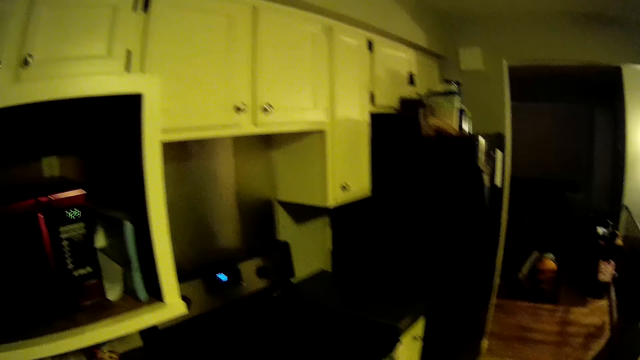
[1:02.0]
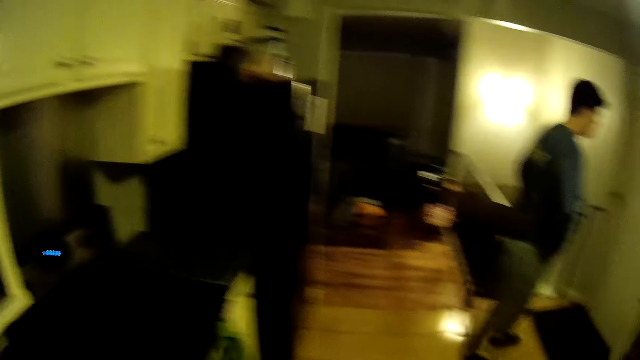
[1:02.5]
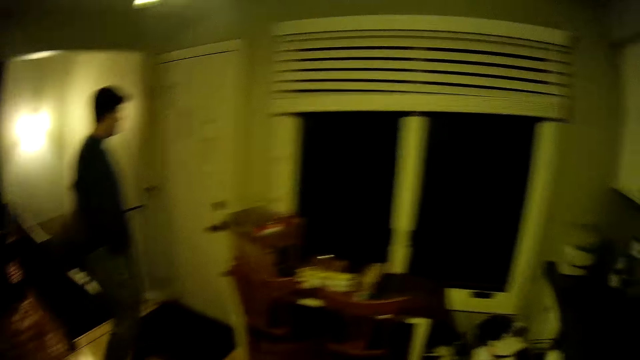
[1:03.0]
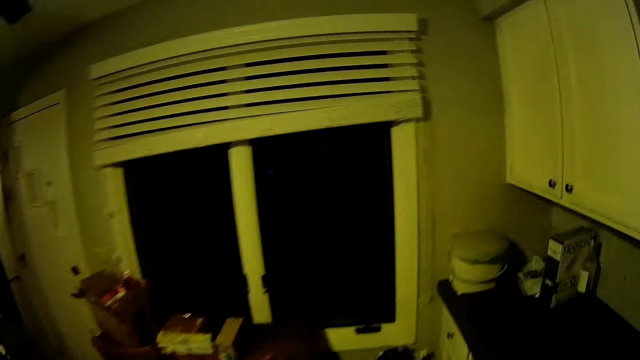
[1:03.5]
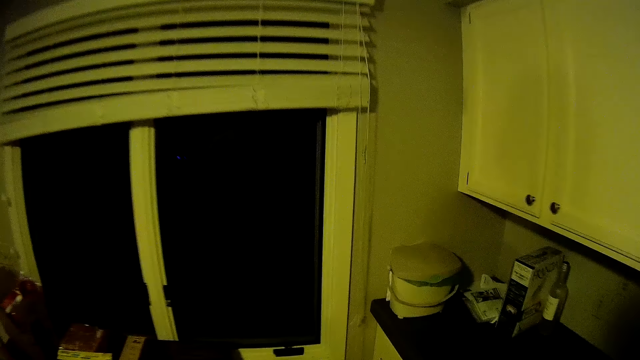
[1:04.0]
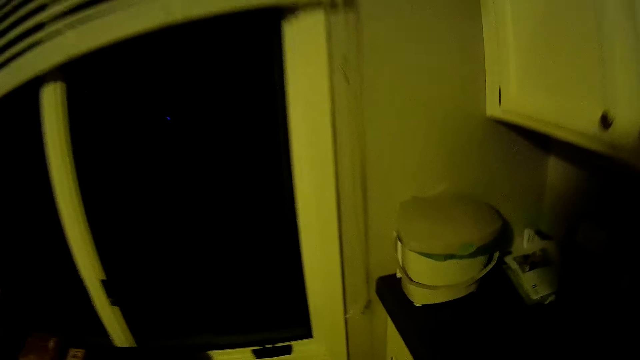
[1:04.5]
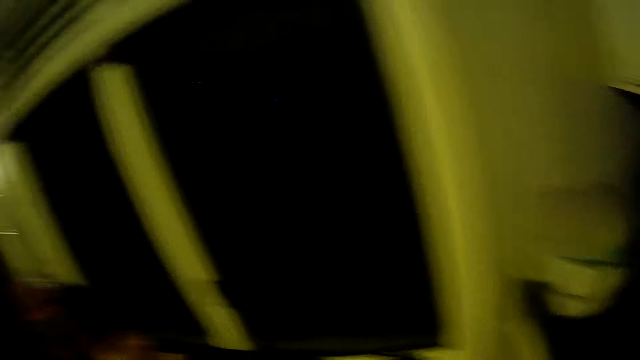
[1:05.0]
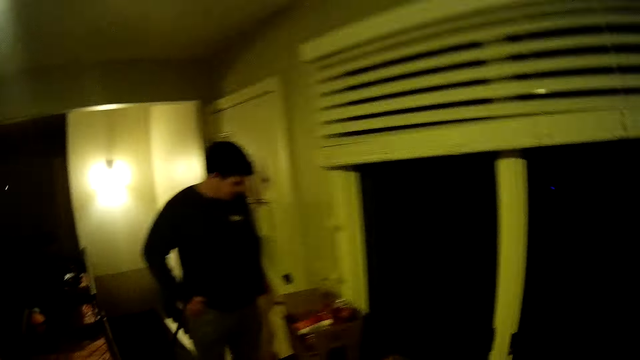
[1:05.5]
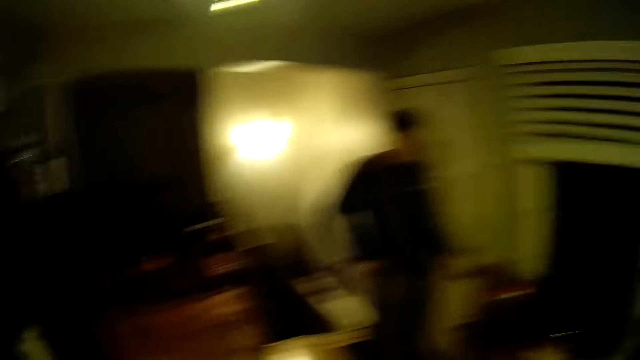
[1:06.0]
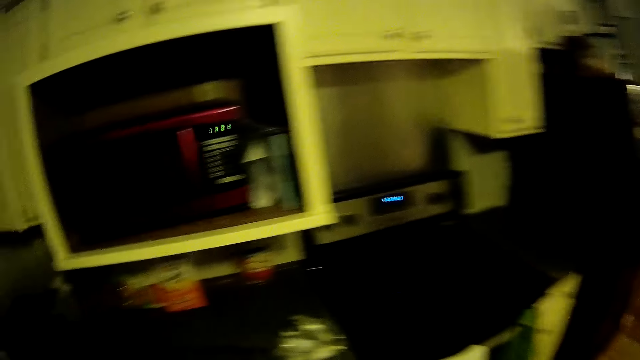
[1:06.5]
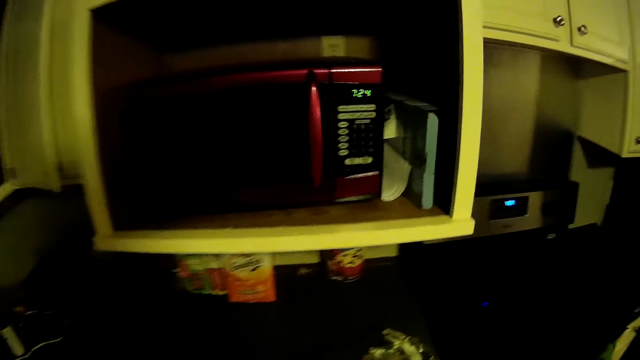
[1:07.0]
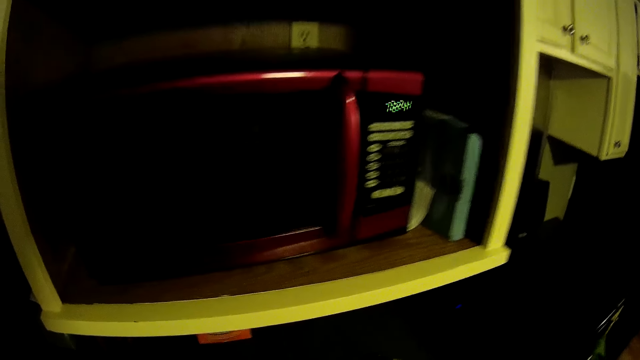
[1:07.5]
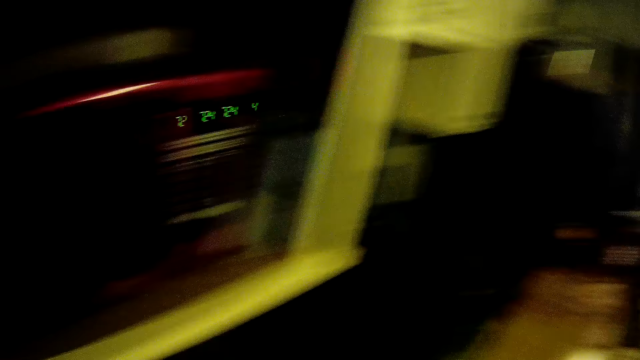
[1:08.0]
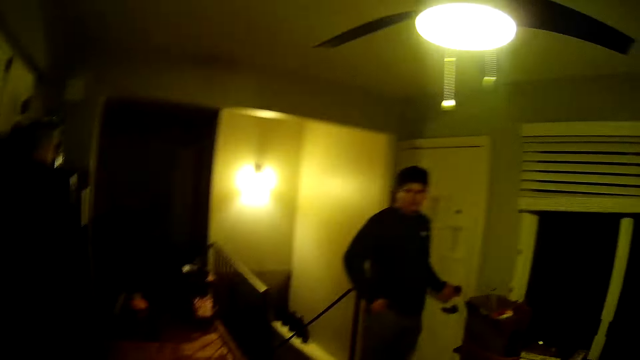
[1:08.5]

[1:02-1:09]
The camera wearer turns around.
